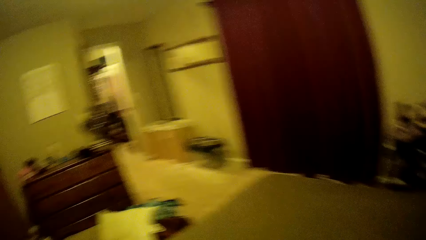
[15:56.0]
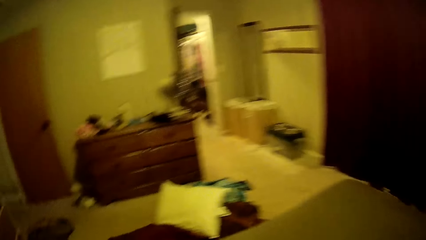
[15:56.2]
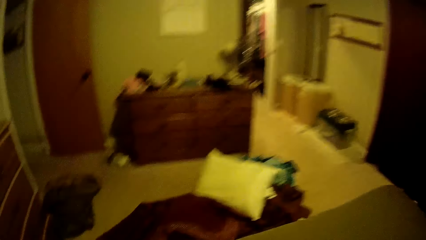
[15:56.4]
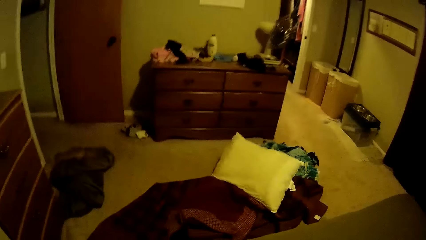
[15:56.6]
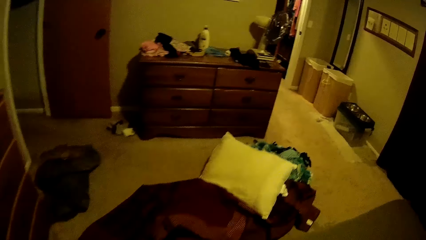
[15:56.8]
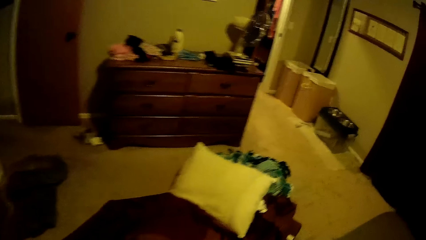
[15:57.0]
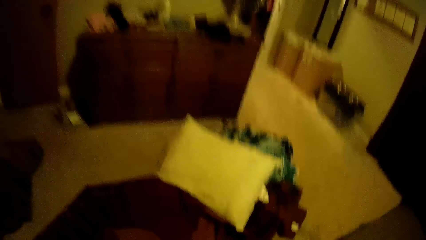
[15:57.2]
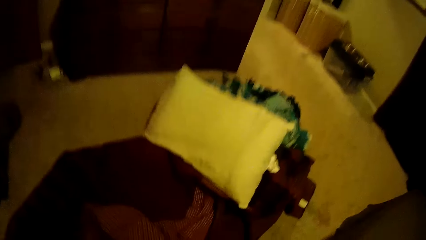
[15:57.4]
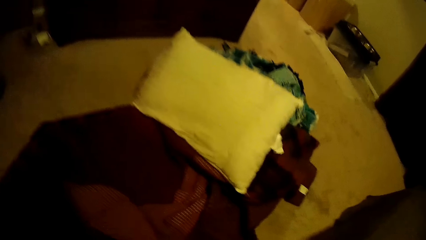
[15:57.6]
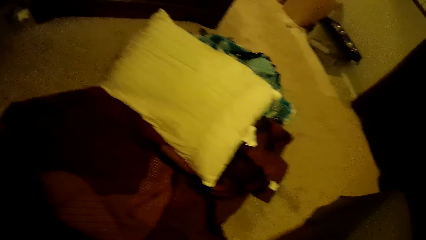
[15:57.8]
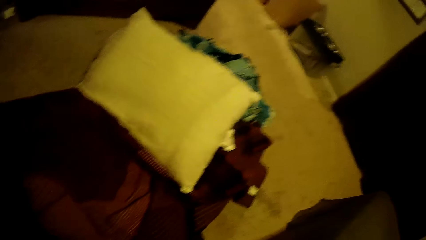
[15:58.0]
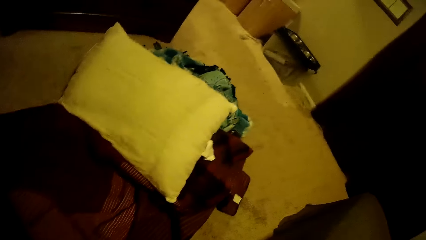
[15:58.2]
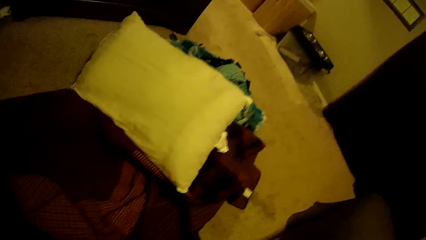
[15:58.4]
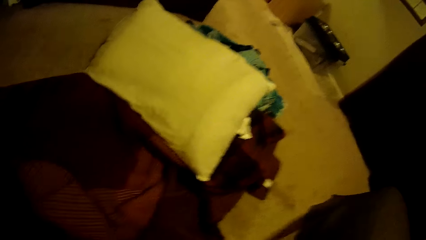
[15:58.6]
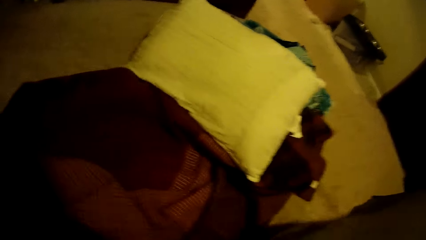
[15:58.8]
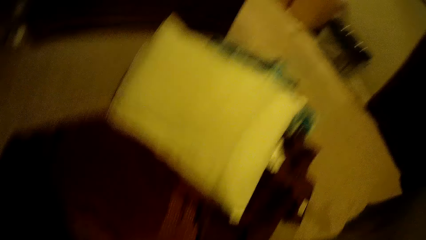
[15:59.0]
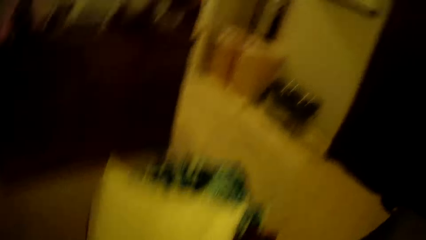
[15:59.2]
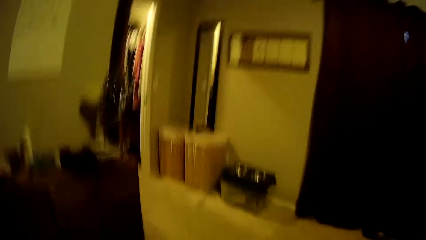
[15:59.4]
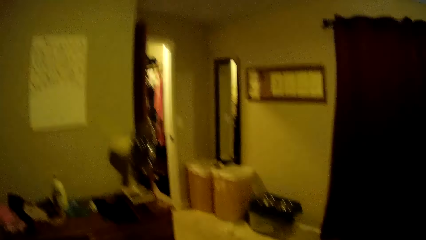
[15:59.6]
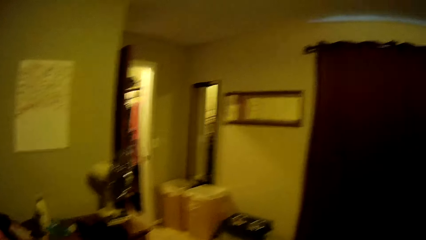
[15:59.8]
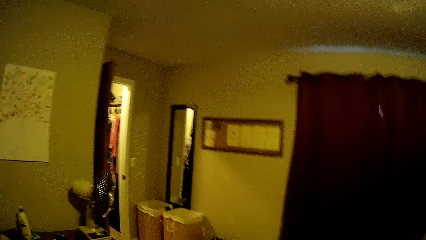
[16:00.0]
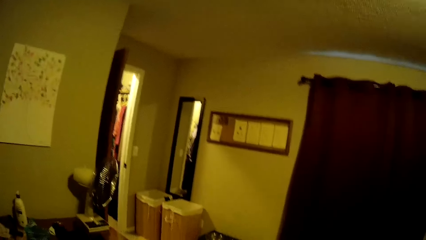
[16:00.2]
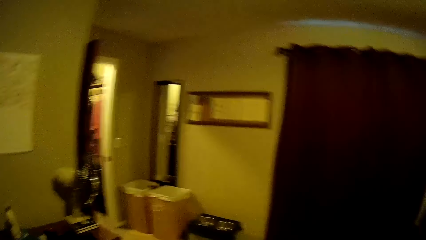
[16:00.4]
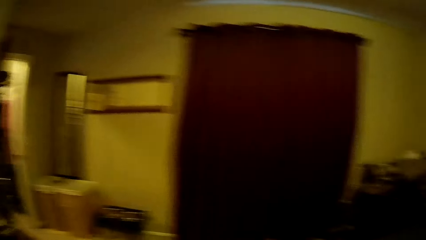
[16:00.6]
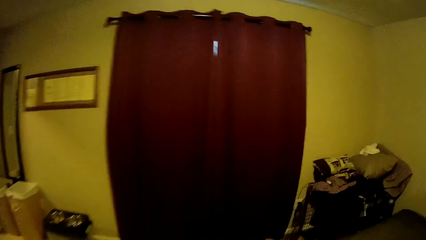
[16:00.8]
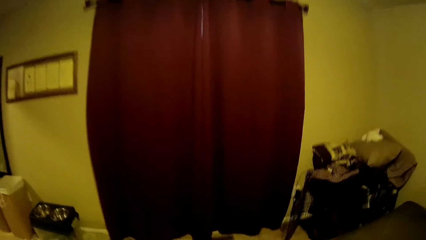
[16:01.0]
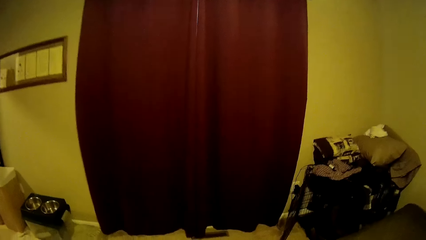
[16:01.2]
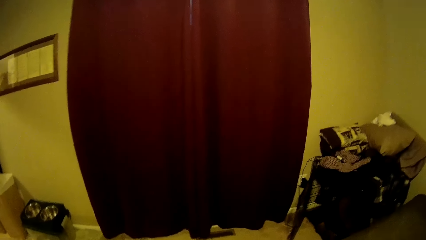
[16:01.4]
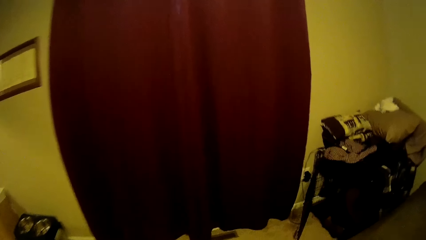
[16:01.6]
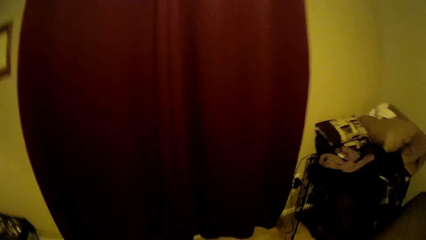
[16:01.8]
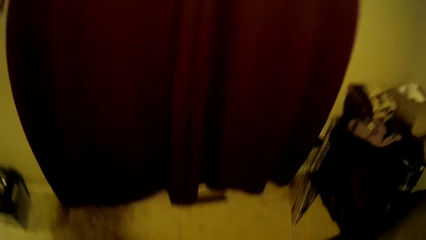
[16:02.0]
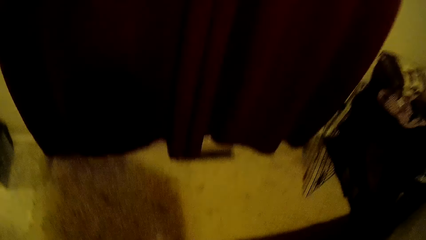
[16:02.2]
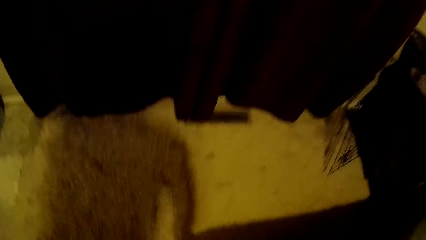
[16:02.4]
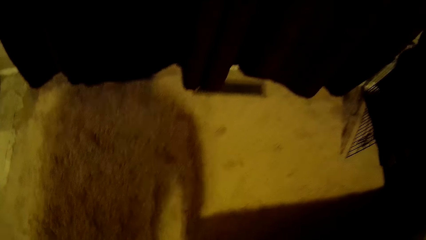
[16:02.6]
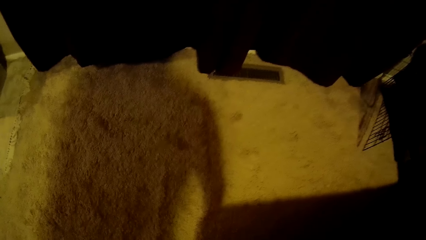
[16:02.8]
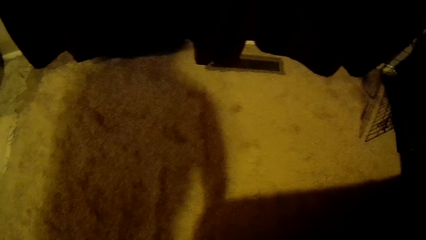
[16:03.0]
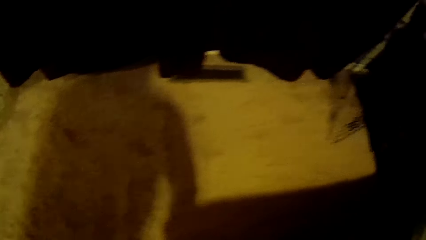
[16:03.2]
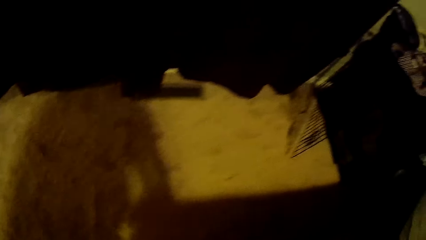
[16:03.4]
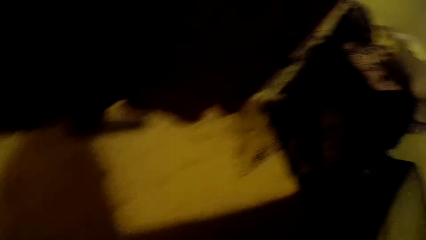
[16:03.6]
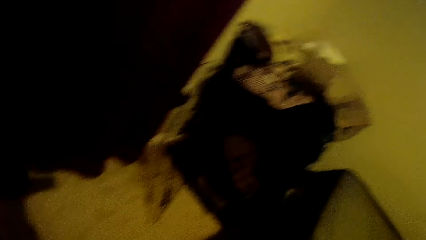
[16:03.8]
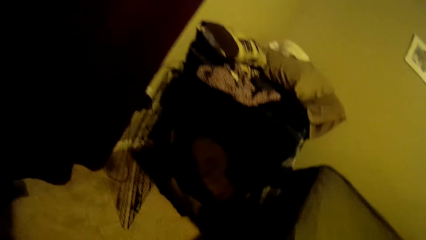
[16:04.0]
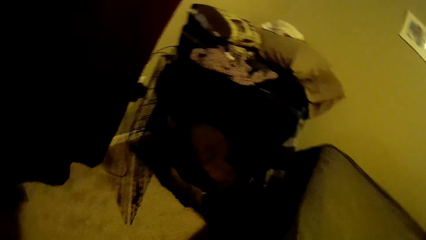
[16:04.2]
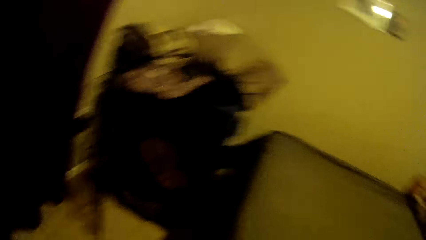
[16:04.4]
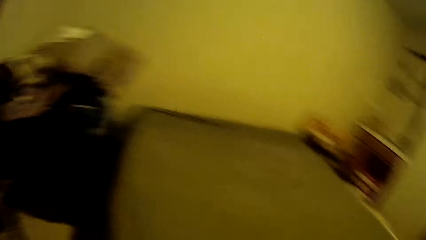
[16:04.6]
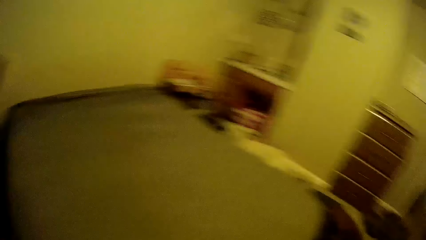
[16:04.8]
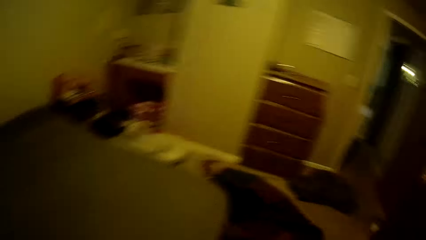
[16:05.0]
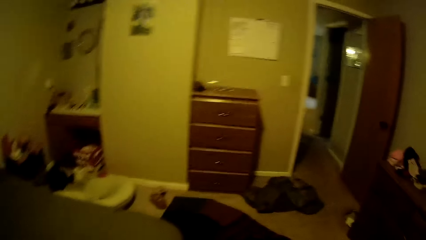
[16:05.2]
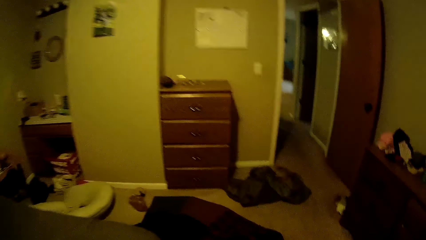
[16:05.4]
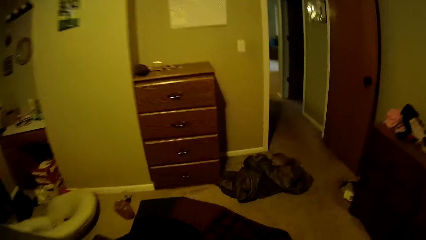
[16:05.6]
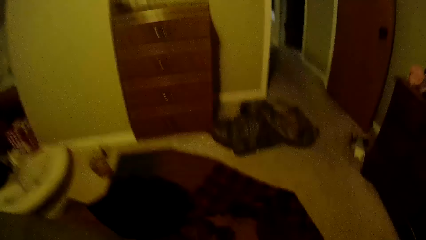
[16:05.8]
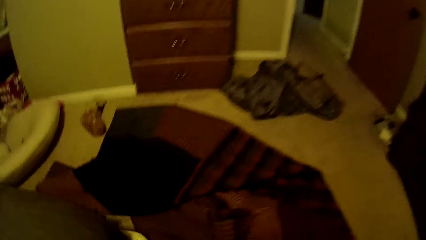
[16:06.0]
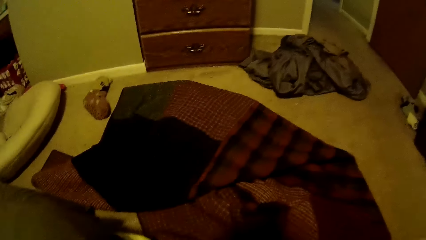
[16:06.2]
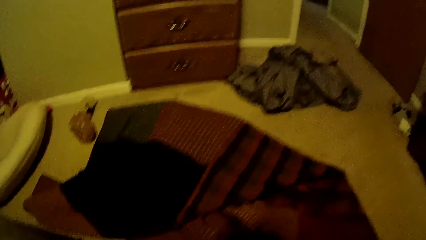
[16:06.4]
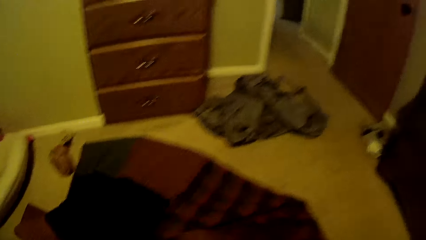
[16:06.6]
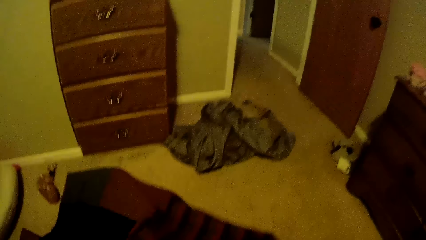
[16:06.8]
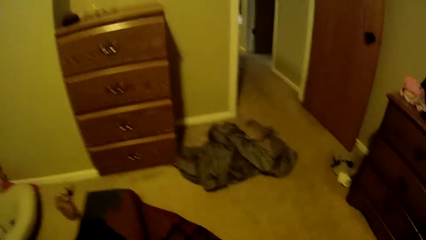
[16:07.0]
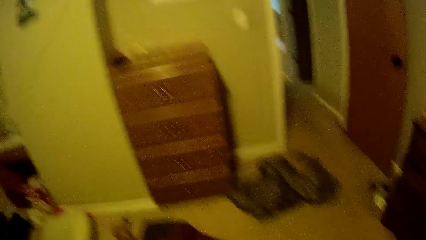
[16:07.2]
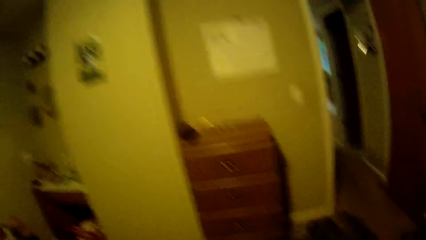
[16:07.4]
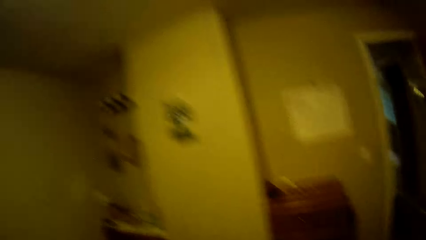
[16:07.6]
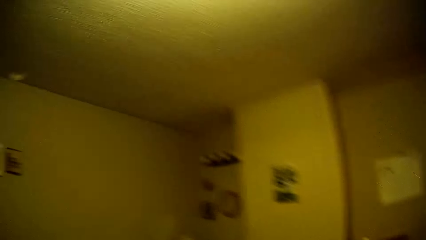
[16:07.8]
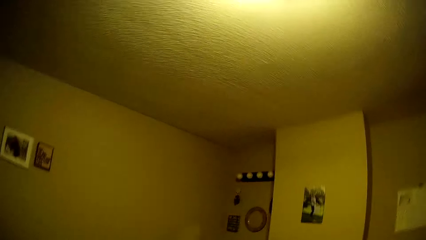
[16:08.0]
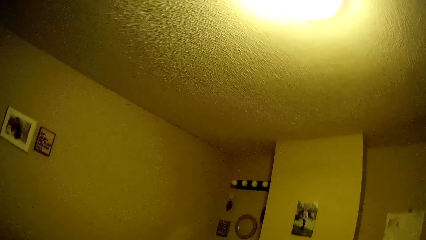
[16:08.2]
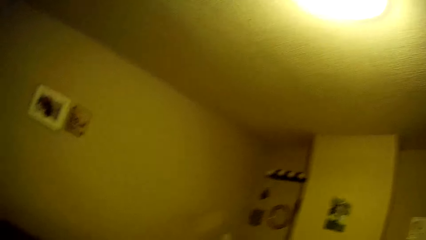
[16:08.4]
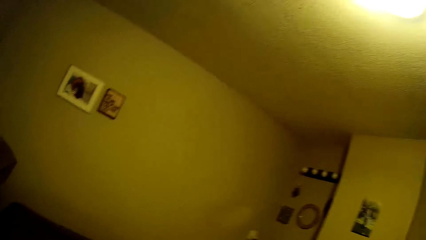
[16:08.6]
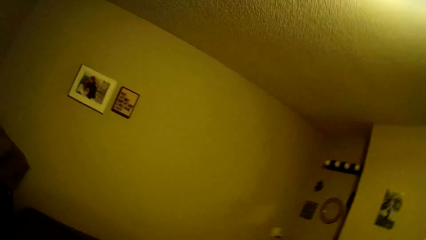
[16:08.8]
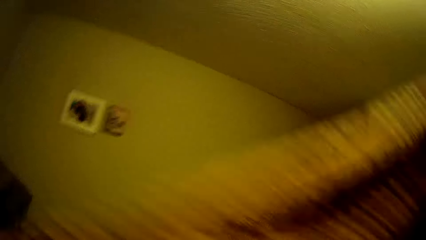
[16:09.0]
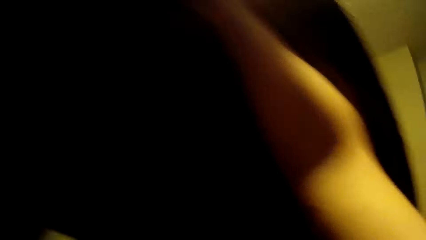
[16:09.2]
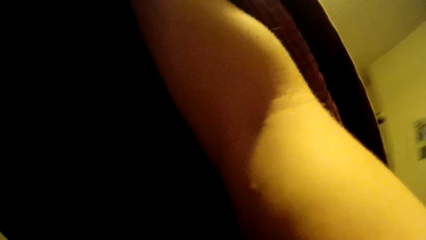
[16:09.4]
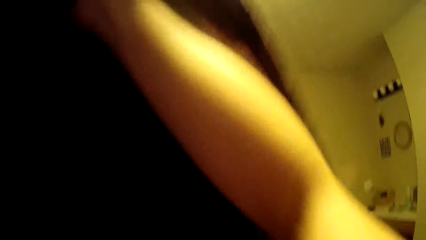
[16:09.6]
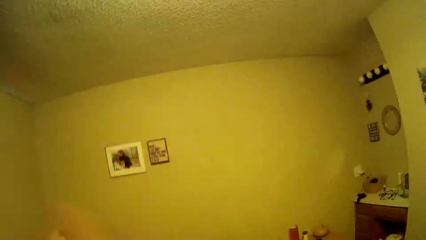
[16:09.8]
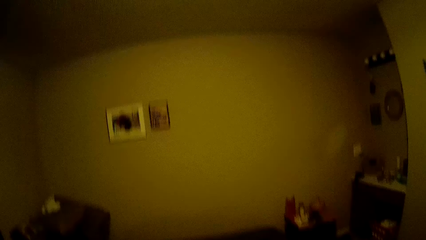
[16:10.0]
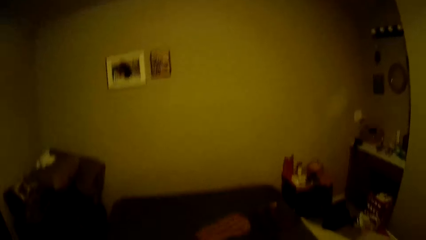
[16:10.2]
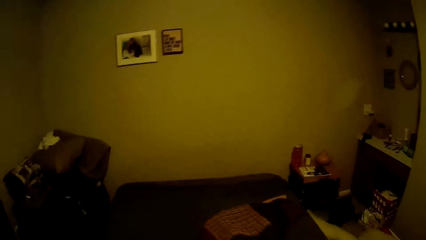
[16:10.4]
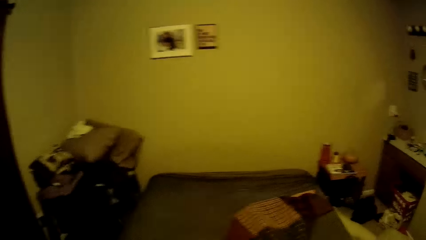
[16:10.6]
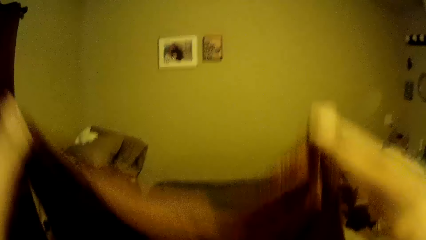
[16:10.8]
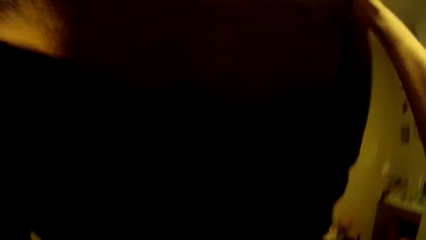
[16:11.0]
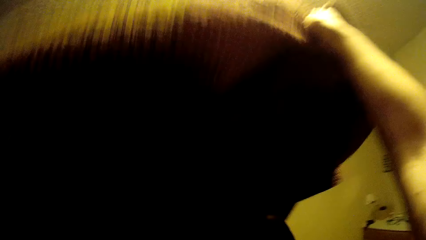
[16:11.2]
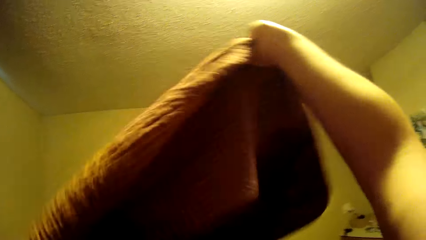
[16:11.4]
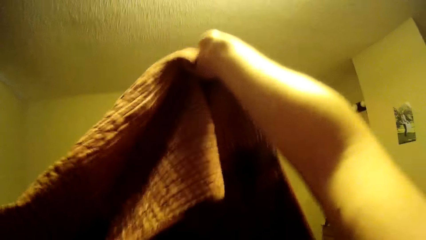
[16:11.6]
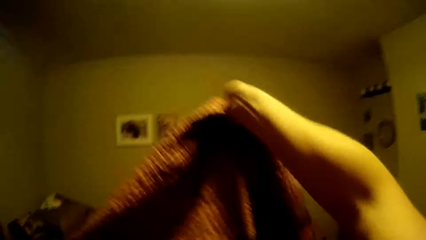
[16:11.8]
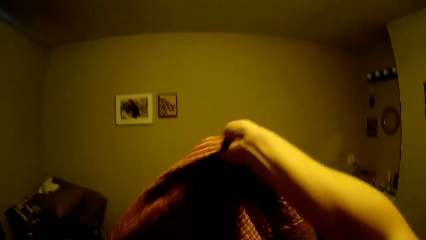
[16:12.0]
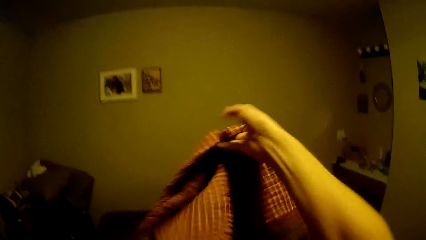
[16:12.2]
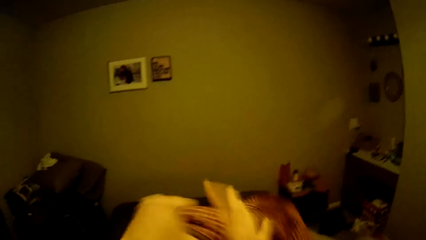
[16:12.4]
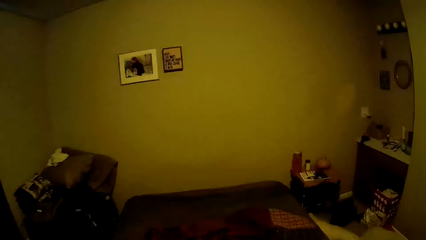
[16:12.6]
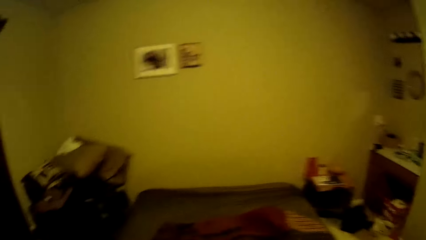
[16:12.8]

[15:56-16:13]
The camera wearer straightens the edges of the bed. They pick up a duvet. They lift the duvet while laying it back on the bed. They straighten a third bedsheet.
